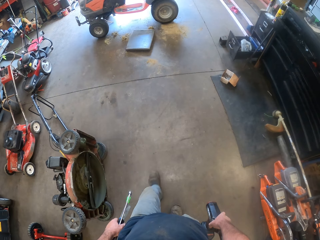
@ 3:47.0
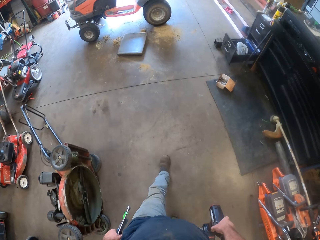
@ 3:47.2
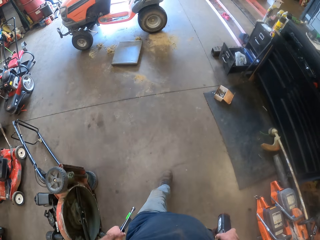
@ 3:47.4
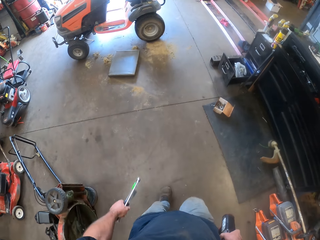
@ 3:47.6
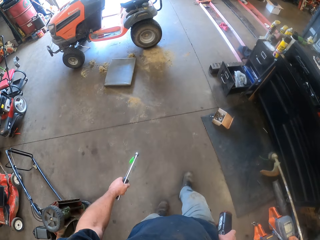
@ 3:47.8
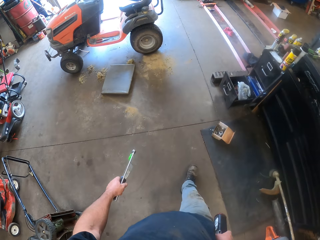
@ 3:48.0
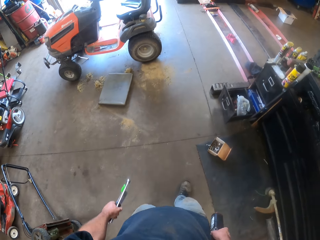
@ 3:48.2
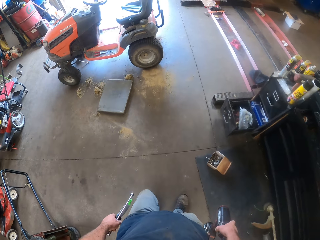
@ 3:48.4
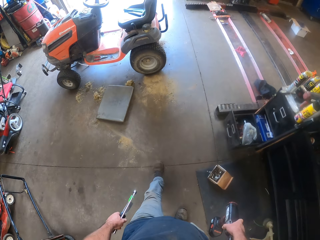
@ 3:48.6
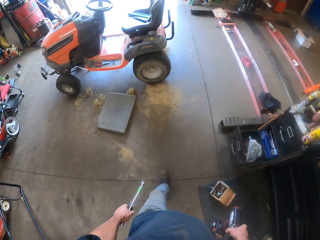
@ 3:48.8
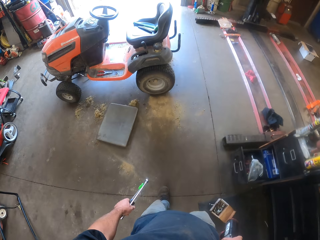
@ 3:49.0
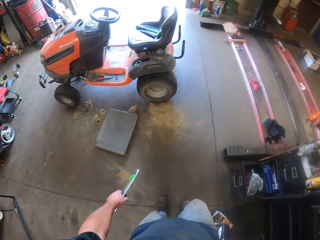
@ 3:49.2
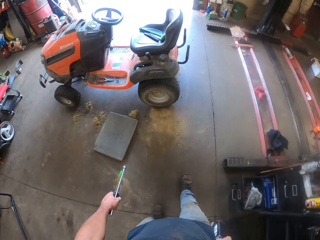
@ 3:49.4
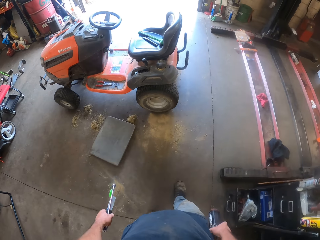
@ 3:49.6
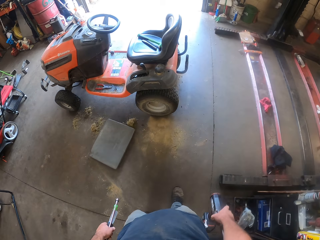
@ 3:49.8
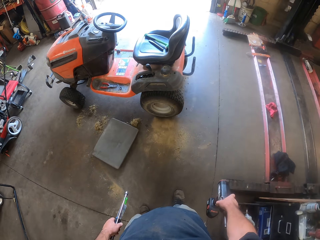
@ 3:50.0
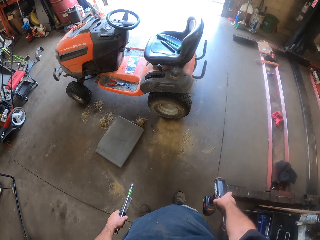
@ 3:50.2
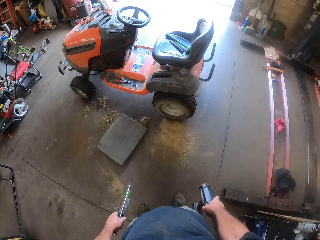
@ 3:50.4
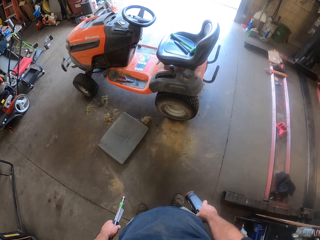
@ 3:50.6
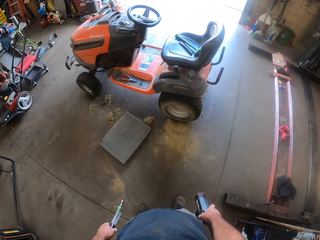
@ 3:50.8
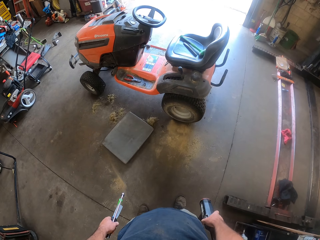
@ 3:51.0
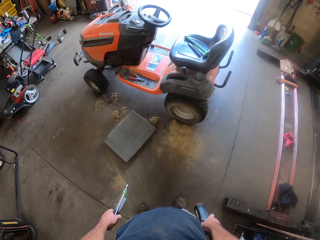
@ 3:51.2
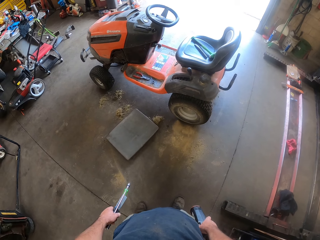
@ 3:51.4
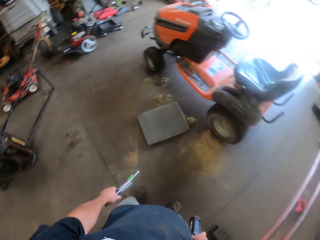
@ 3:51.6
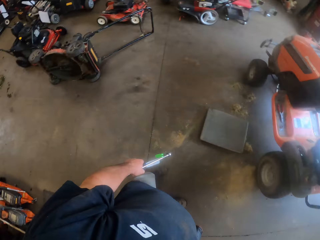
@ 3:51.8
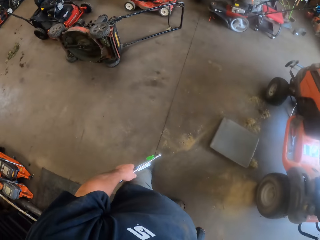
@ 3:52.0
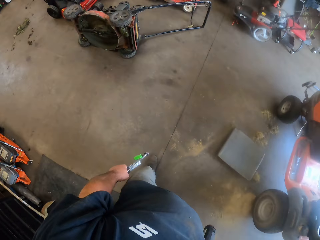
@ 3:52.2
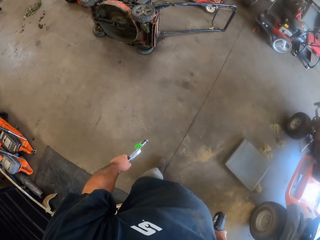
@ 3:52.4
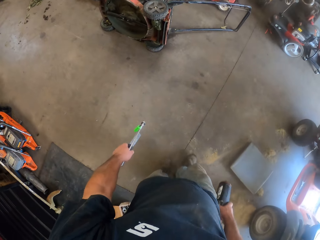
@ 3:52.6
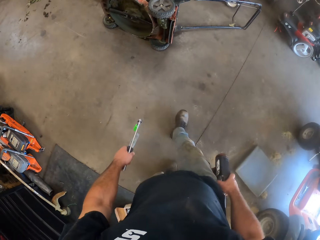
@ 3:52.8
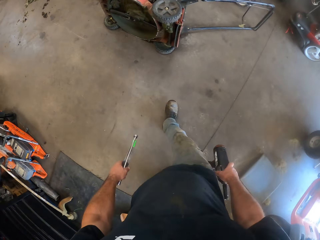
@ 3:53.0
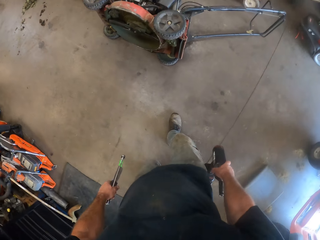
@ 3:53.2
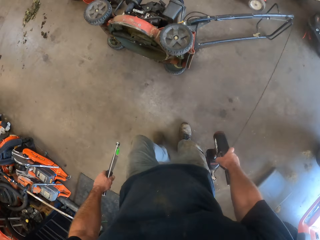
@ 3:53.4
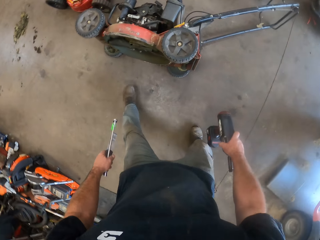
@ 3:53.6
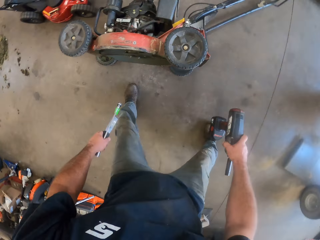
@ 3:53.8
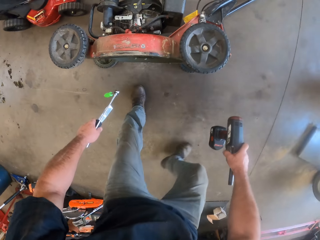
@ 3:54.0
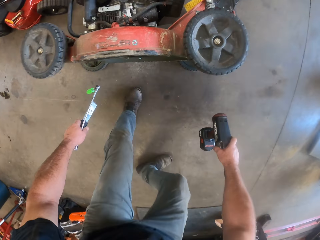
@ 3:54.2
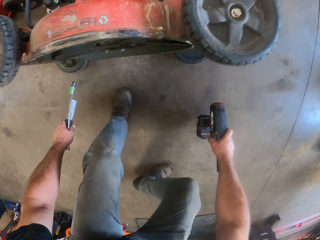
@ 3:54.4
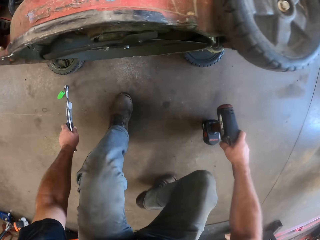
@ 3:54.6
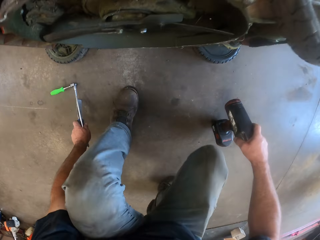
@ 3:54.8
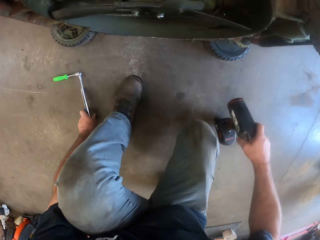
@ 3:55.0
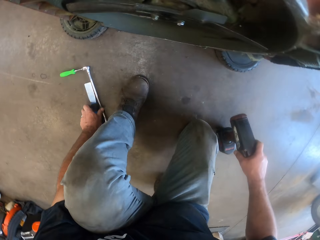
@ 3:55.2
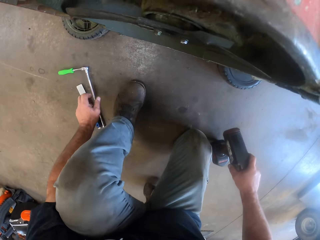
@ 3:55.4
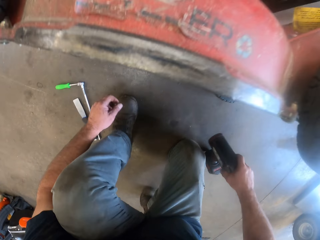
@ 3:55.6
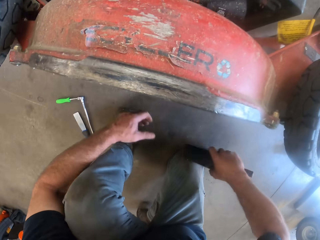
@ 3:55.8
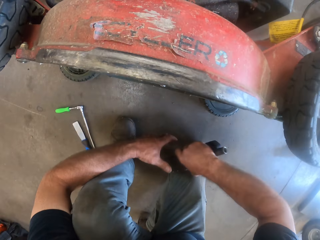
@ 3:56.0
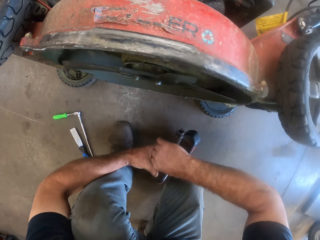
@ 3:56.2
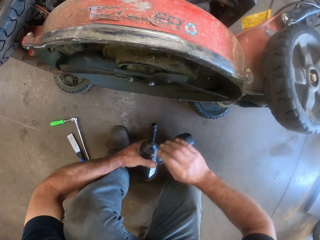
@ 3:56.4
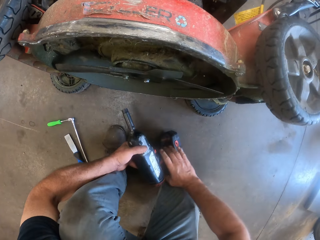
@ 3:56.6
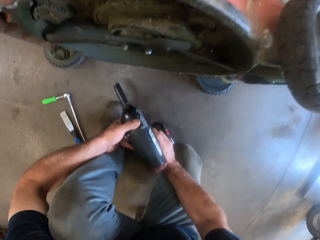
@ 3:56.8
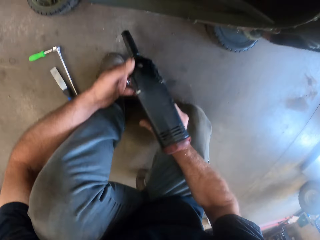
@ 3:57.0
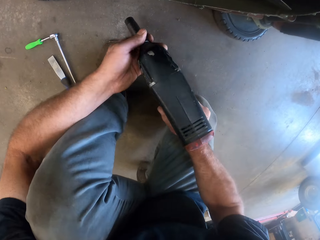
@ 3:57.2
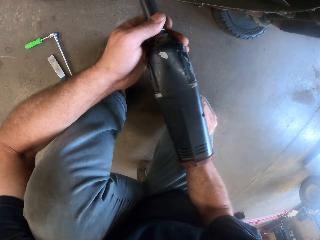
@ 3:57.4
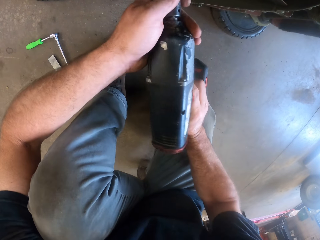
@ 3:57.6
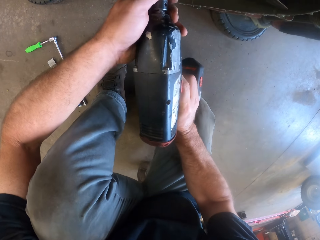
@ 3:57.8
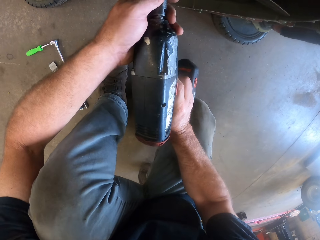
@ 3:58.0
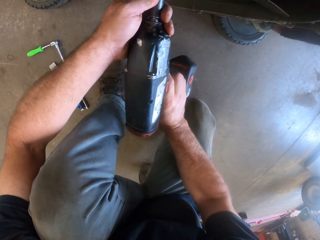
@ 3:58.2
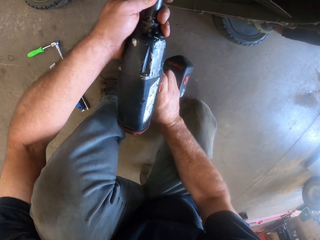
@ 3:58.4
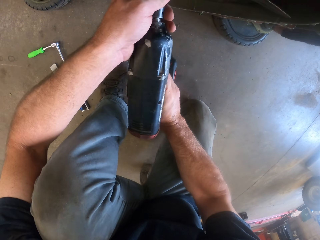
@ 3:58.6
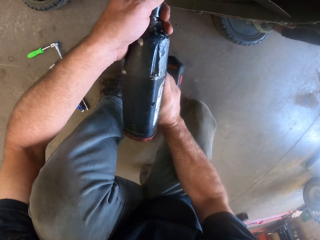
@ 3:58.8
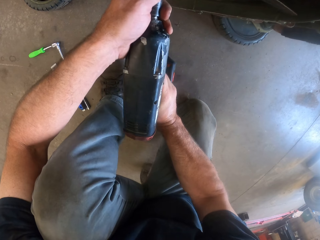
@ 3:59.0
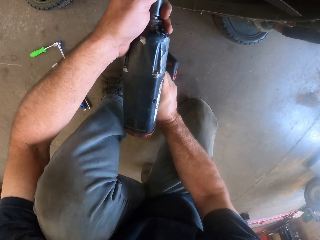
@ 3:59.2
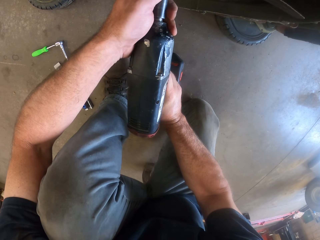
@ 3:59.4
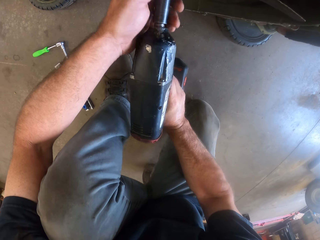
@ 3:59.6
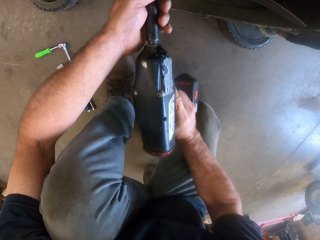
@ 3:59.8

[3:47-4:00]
The camera wearer walks for a while. He puts a chisel or scraper on the floor and puts a wrench on the floor. He passes the impact driver or drill to his left hand. He removes a nut or bolt from another lawnmower with the impact driver.

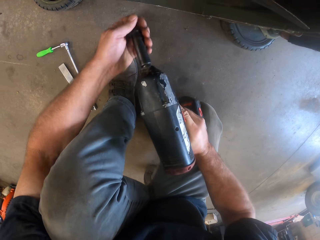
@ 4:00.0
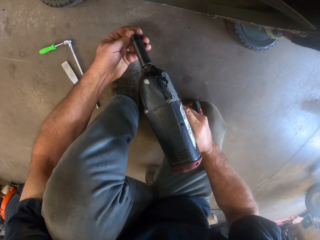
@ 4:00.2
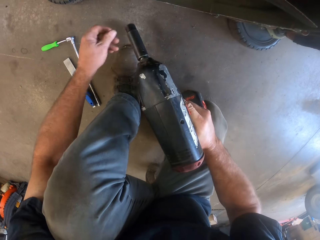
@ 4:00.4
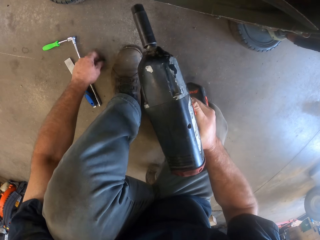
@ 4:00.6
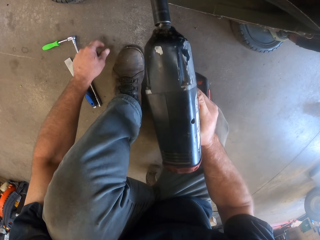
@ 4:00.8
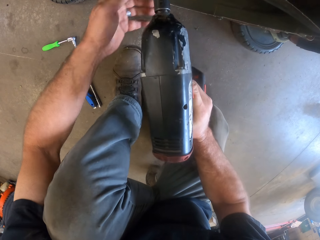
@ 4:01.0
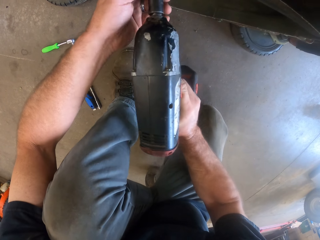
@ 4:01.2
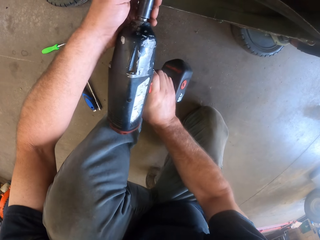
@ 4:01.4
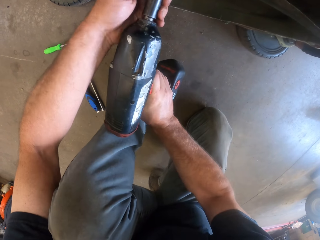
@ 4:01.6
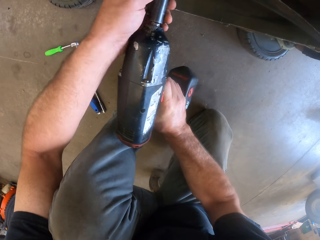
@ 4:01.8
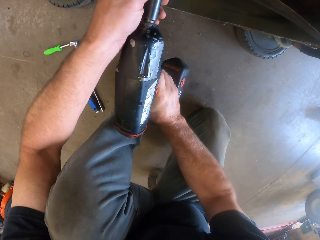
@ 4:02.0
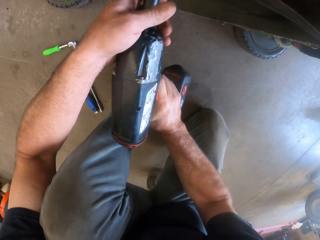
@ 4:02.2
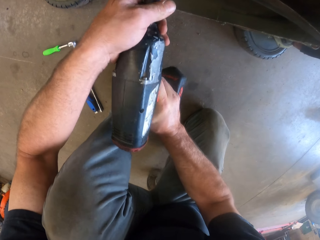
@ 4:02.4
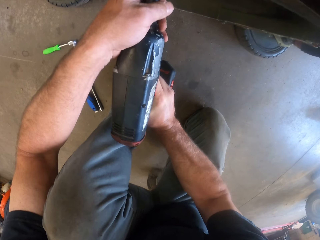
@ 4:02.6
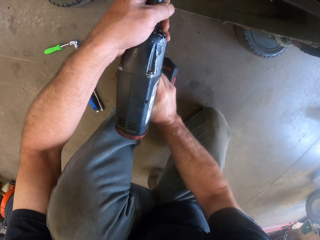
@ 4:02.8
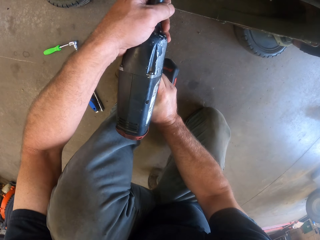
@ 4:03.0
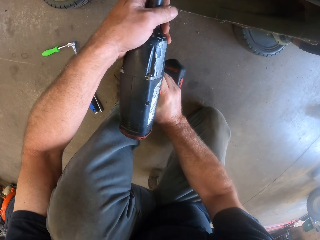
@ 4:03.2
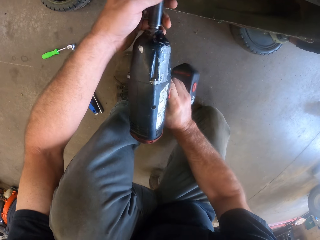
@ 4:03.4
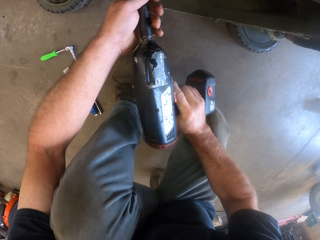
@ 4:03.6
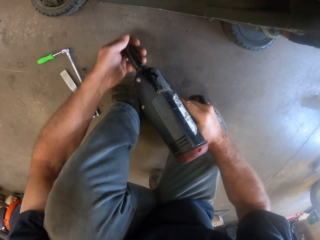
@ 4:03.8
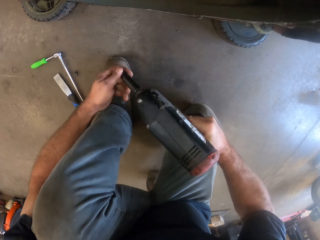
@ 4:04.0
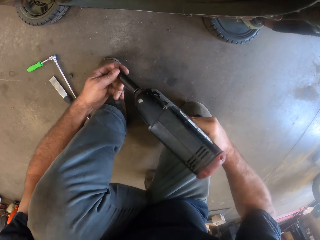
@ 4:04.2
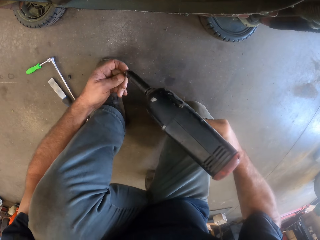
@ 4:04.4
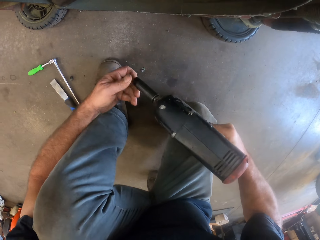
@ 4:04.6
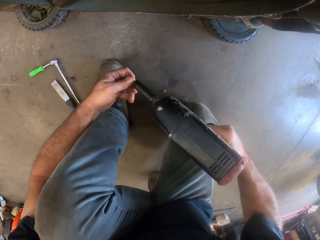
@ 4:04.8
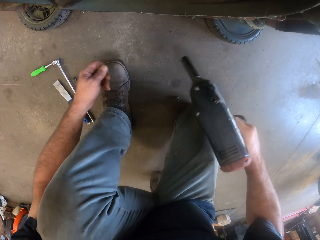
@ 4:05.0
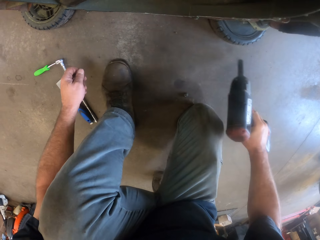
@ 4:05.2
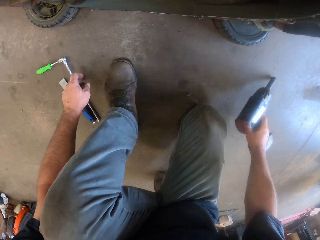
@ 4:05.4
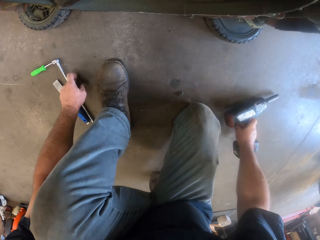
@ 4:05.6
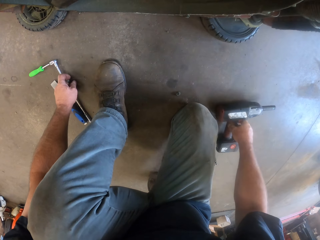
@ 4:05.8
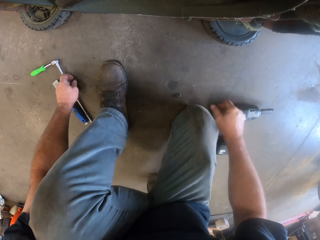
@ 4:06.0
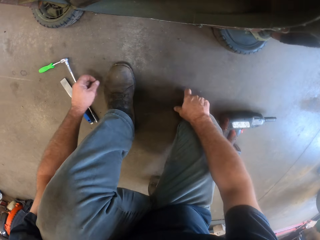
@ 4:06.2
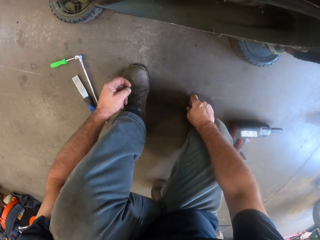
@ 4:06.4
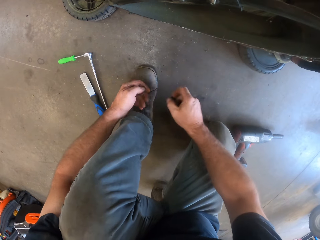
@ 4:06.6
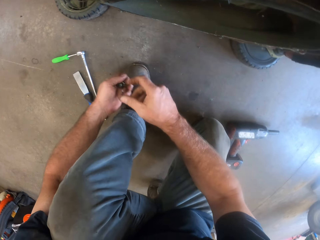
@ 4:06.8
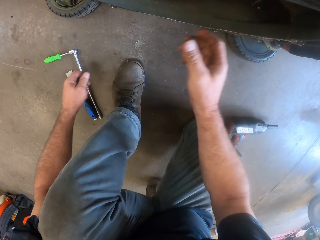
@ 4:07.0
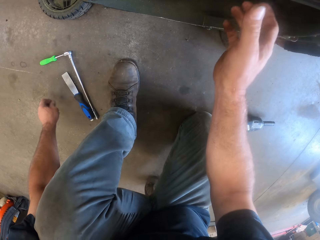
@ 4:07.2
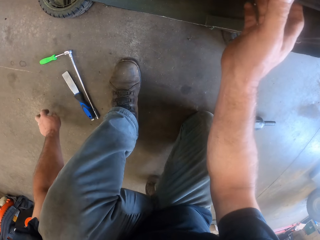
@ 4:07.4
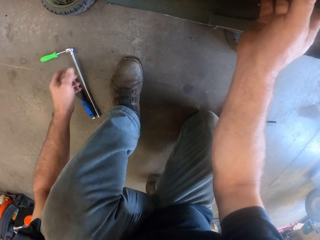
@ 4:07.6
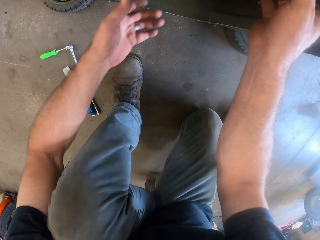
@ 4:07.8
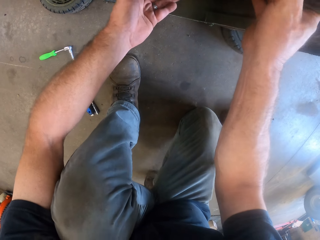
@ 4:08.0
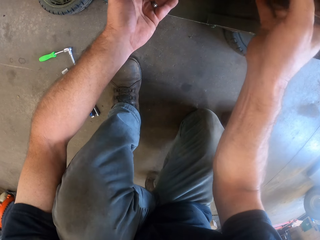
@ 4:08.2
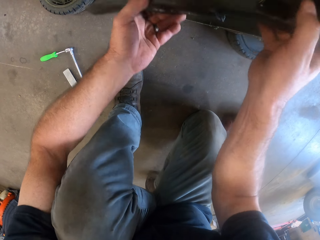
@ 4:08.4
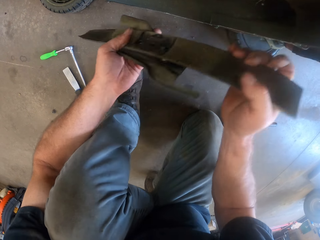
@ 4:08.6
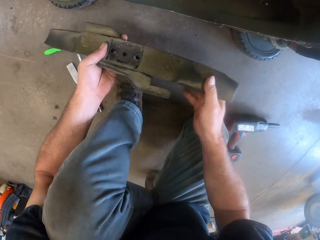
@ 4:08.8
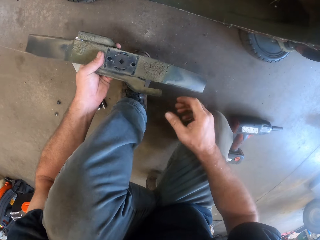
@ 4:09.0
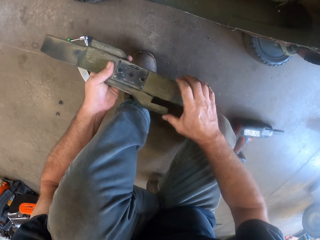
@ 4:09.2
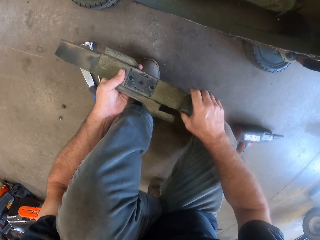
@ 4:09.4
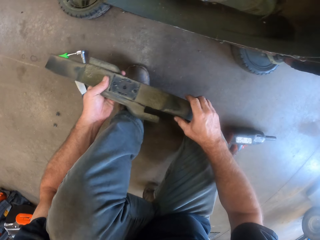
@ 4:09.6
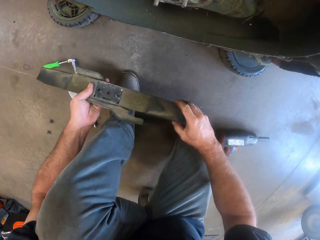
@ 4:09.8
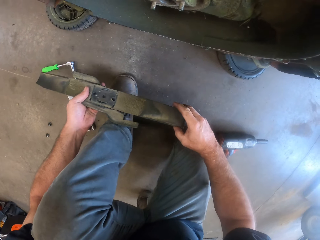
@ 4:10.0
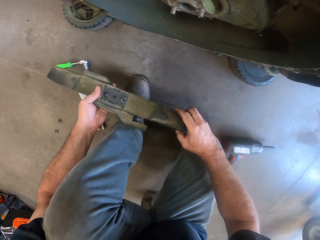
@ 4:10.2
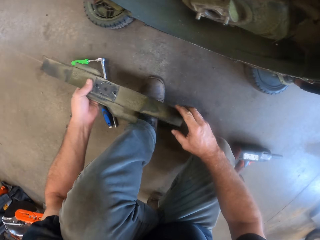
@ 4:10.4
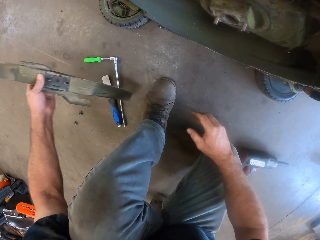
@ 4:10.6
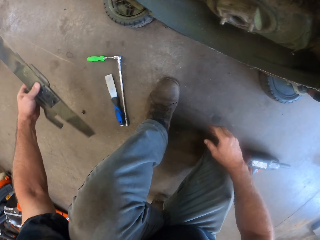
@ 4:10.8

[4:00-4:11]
The camera wearer drops the nut or bolt on the floor. He removes the bolt on the drill bit. He removes the nut from the lawnmower with the impact driver or drill. He drops the nut on the floor. He removes the bolt on the drill bit. He drops the impact driver on the floor. He picks the nuts from the floor, passes the nut from his right hand to his left hand, and drops the nuts to the floor. He removes the lawnmower blade.
